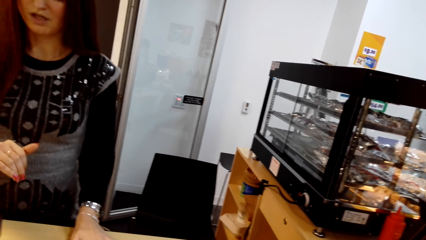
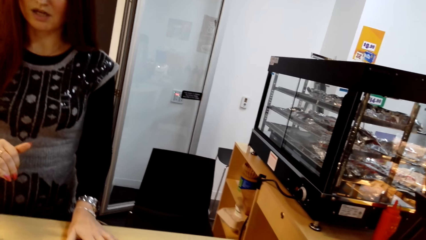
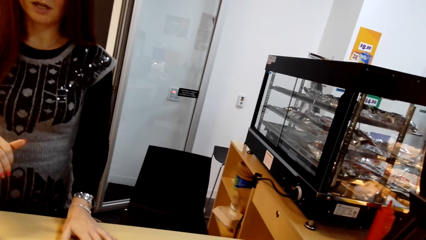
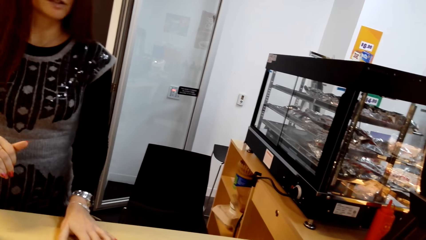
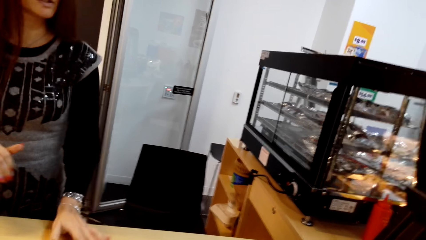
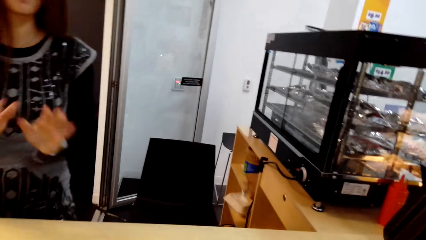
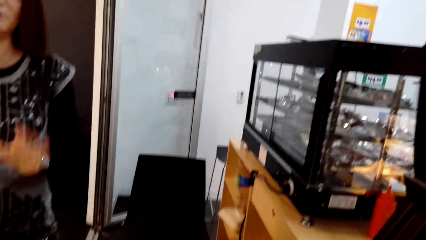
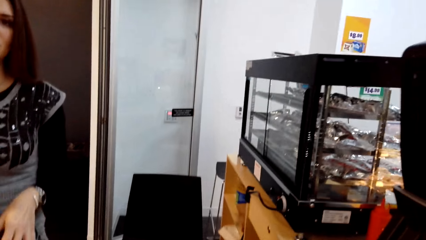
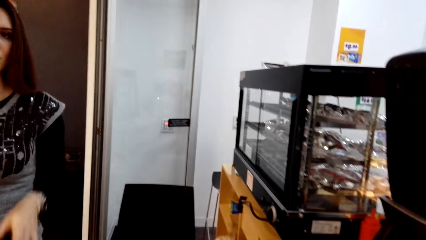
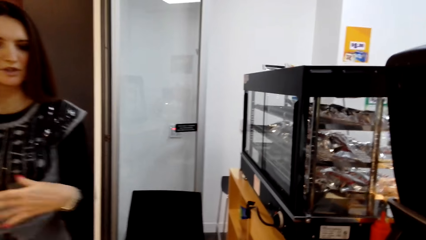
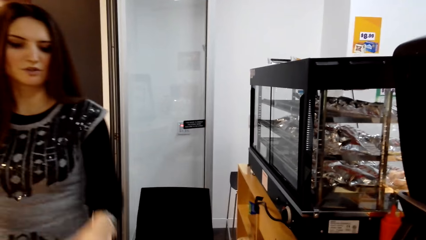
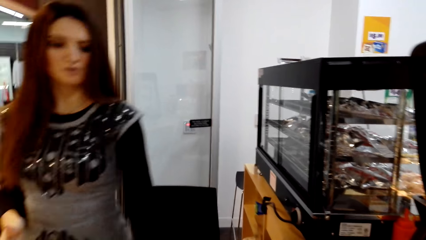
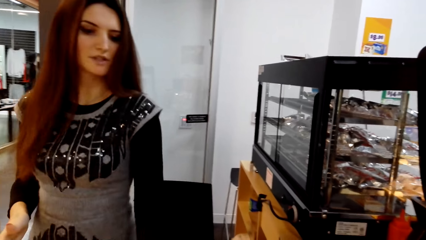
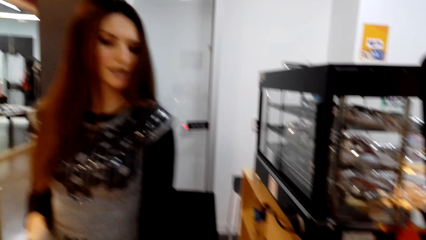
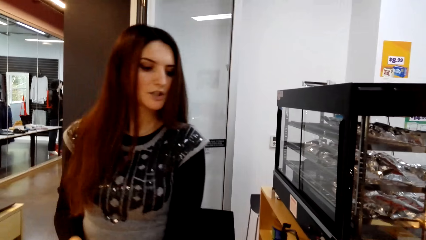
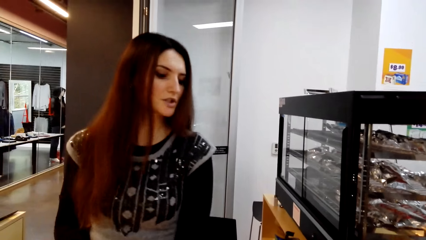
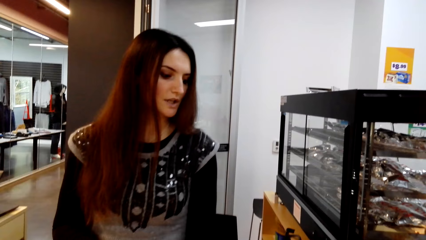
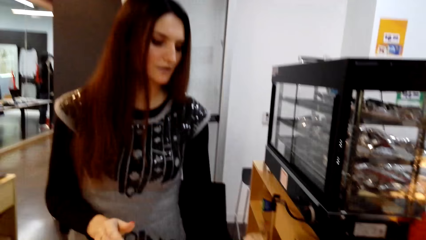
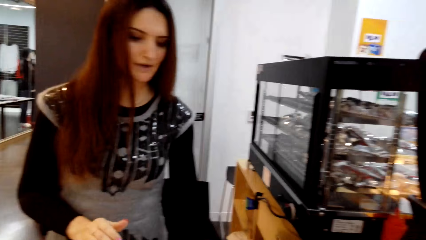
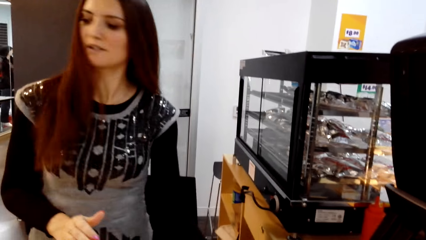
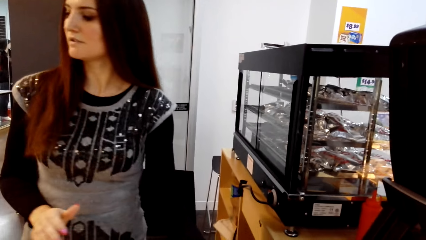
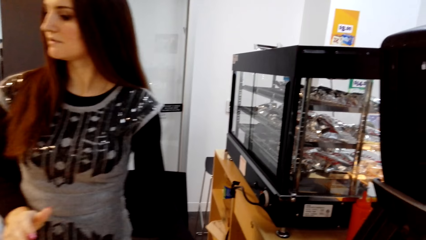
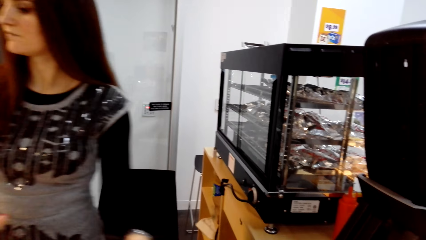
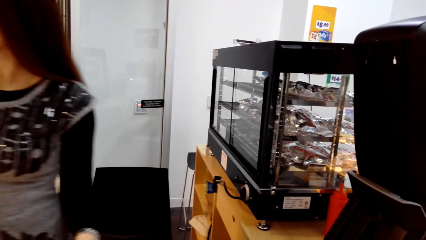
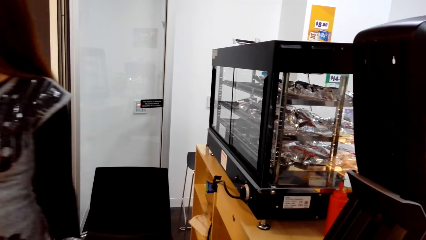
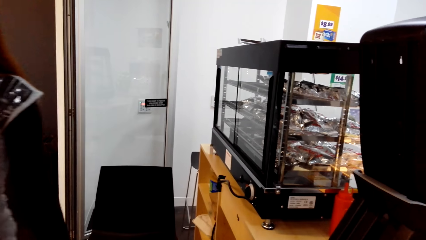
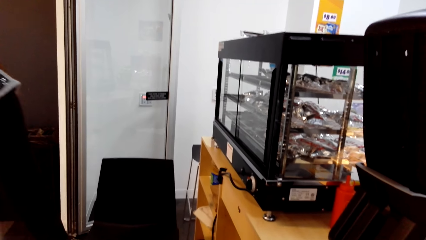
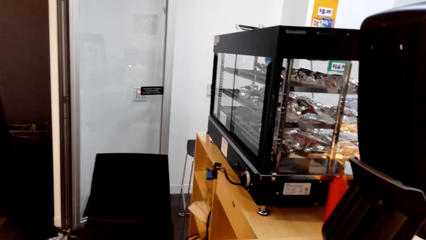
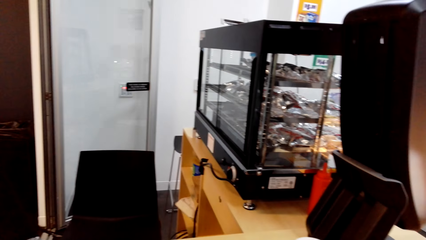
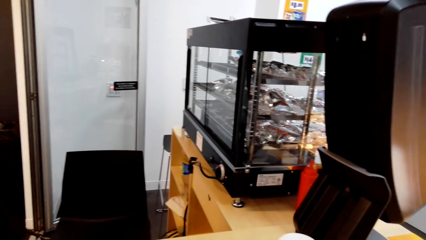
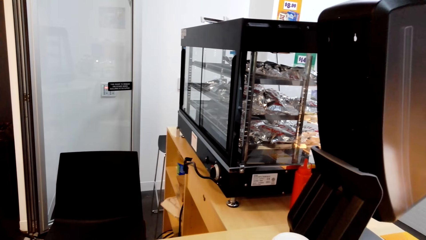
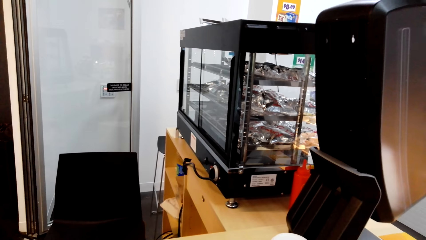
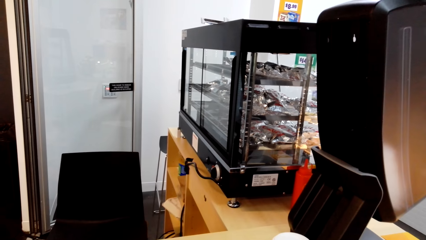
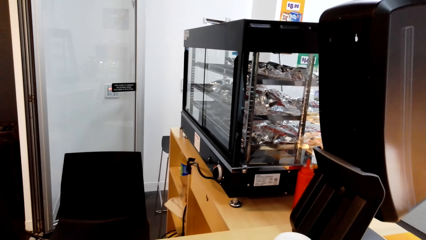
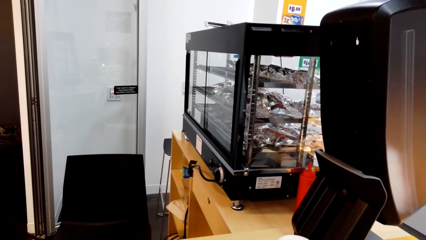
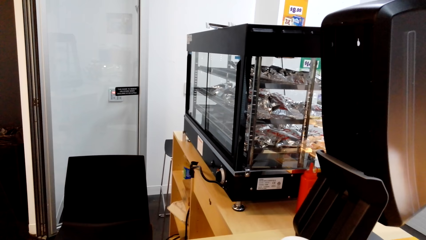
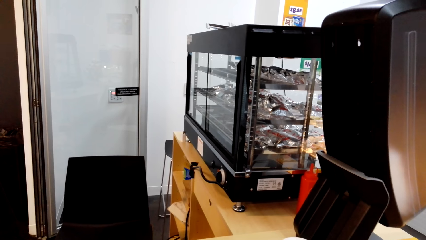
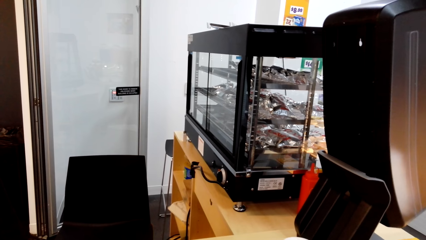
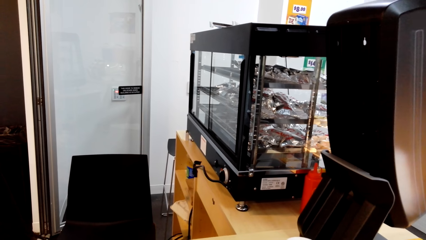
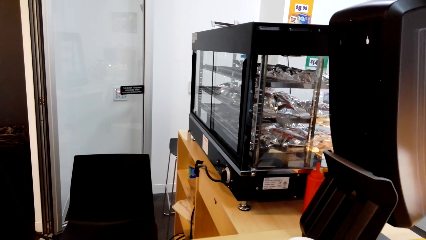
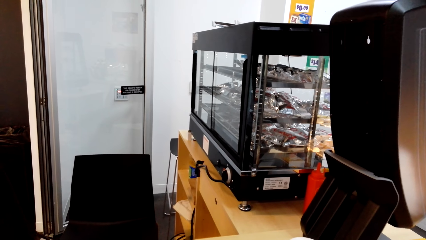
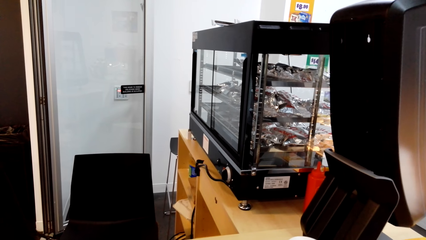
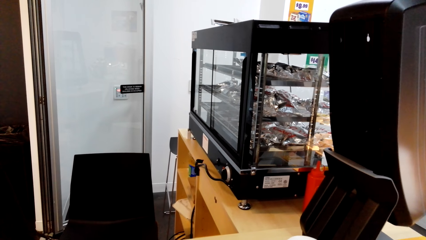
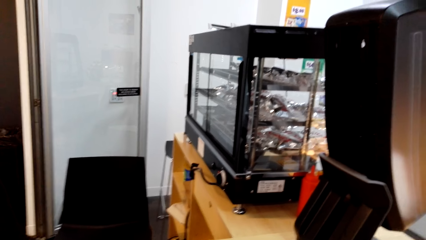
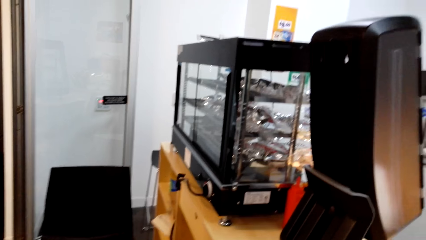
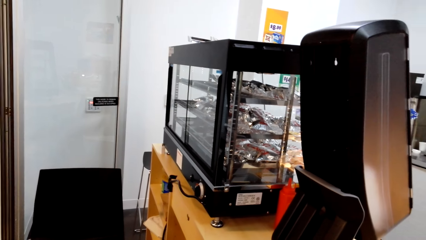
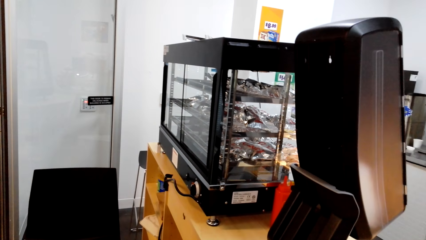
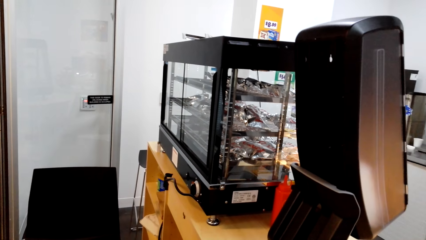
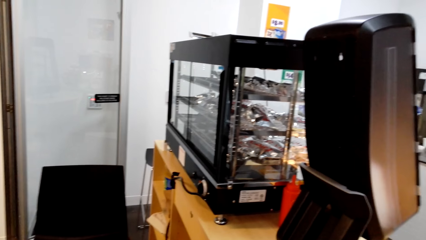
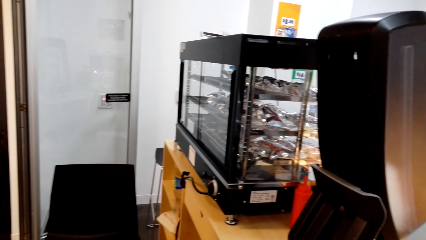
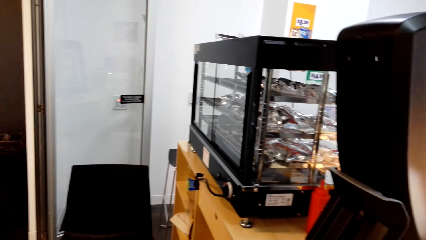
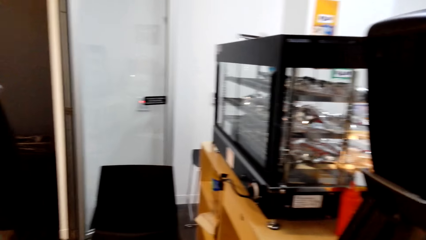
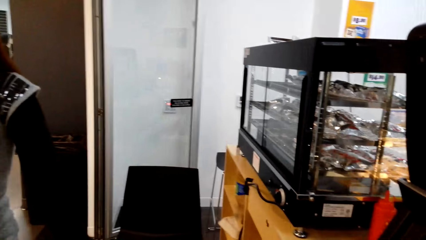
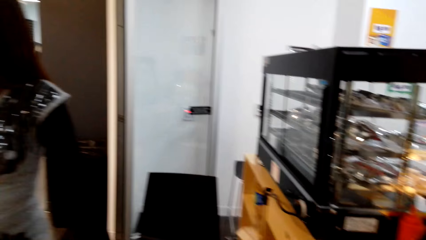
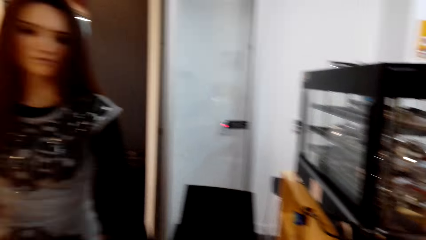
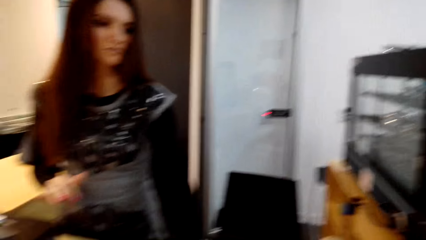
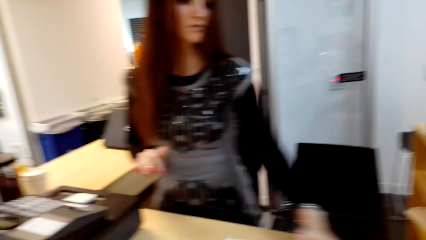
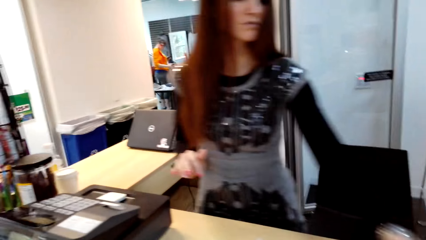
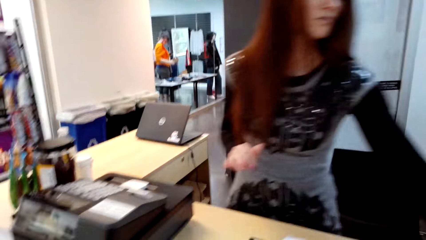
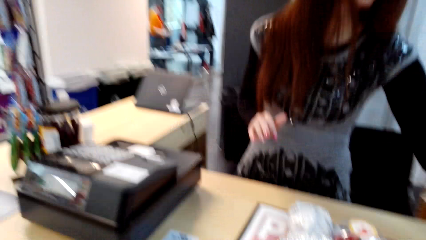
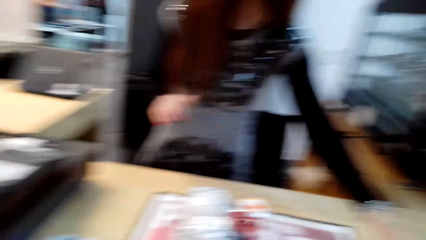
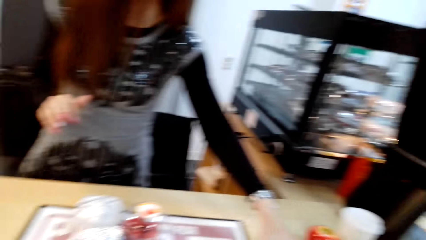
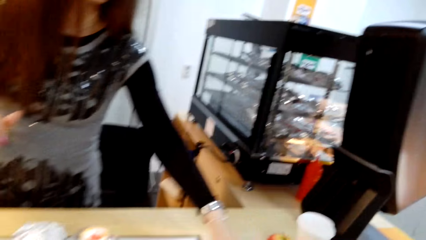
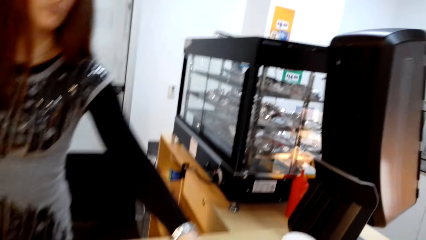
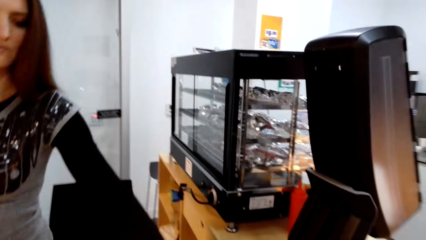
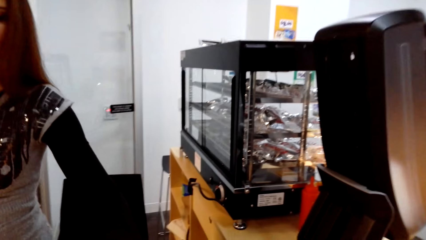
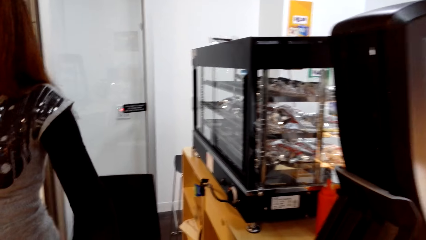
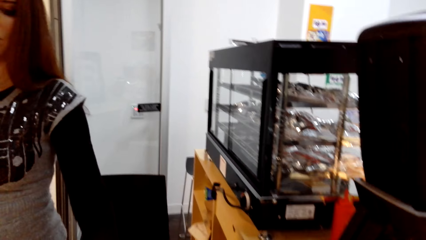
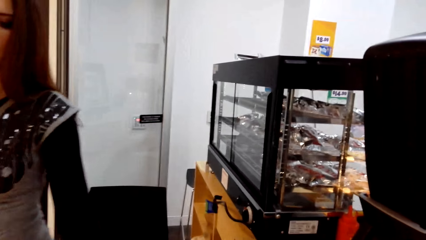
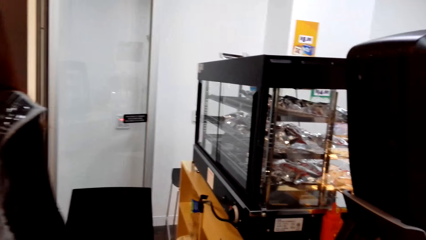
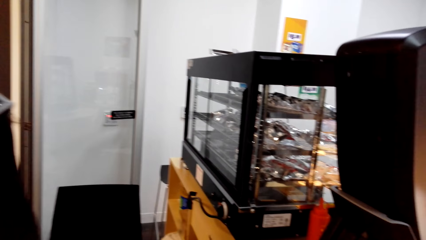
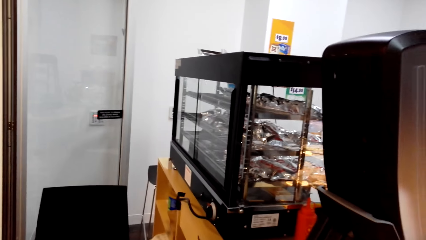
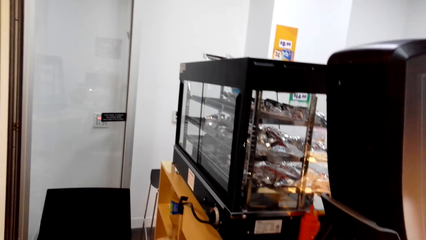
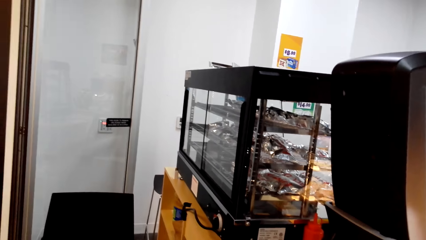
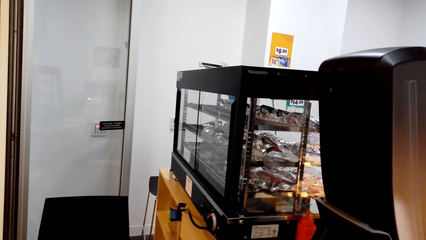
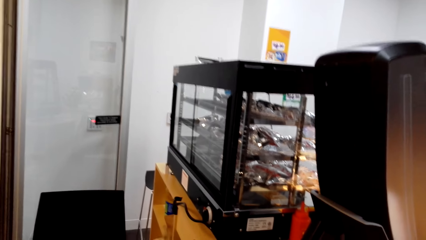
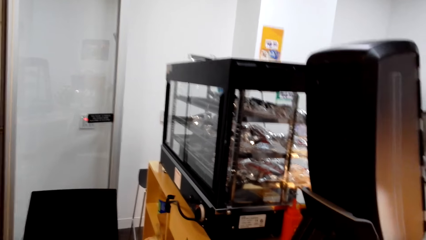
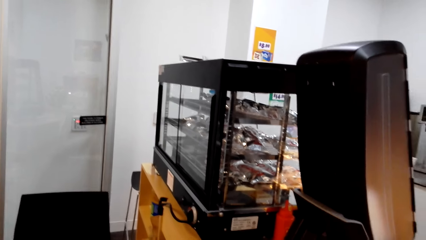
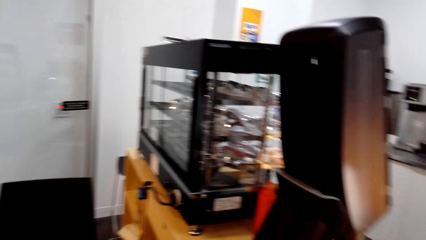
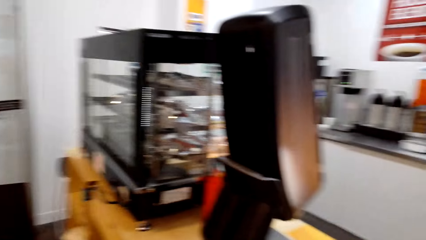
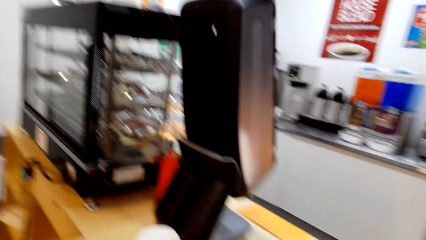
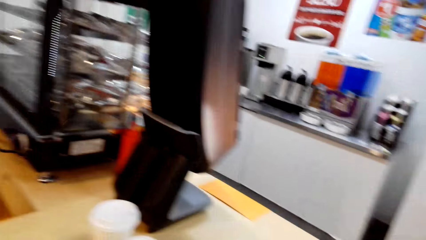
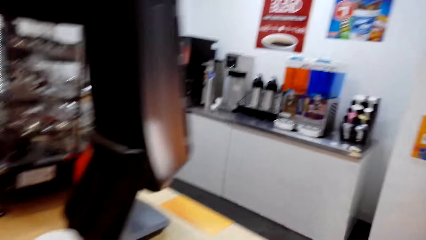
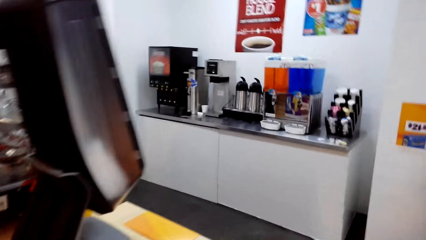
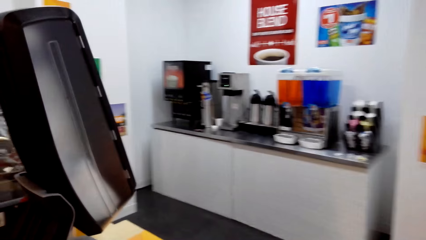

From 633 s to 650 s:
A man pulls the foil closer.
